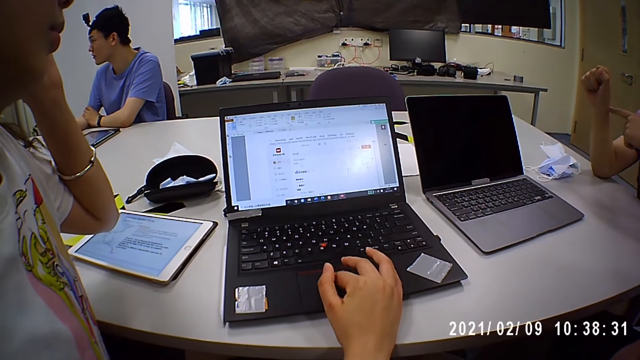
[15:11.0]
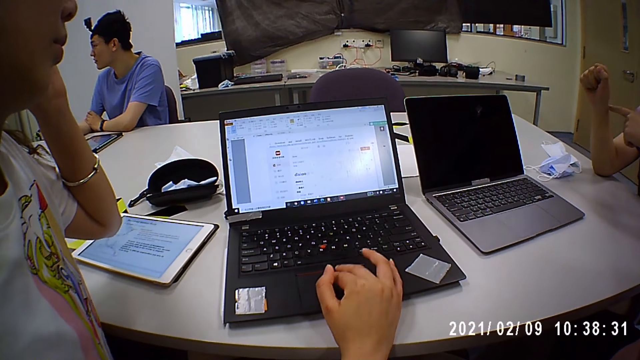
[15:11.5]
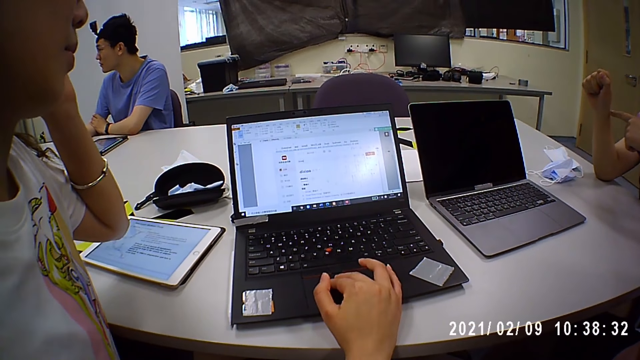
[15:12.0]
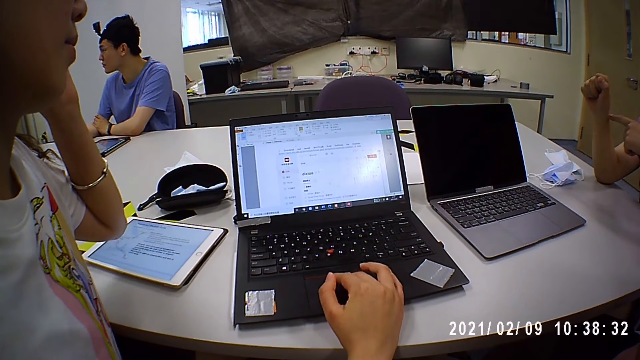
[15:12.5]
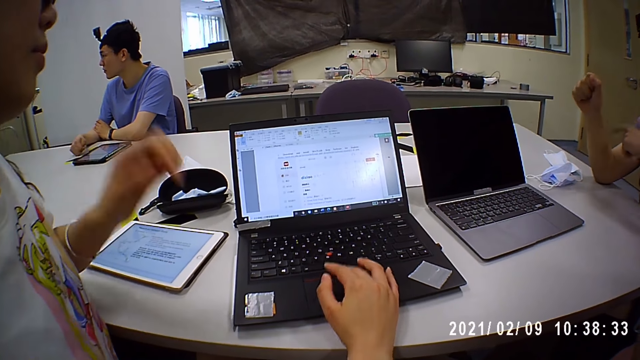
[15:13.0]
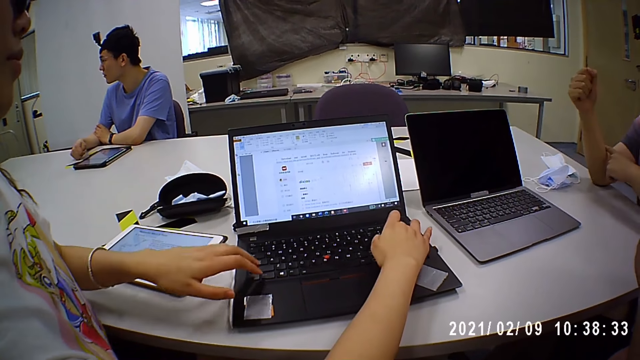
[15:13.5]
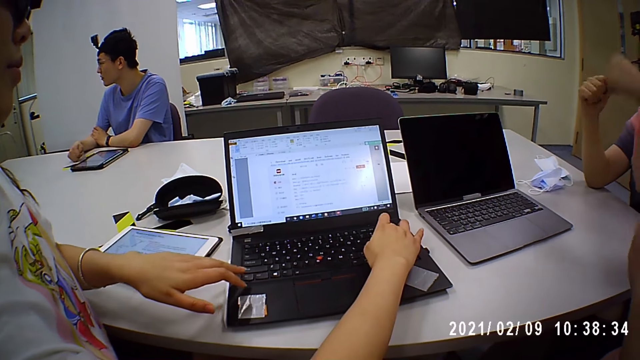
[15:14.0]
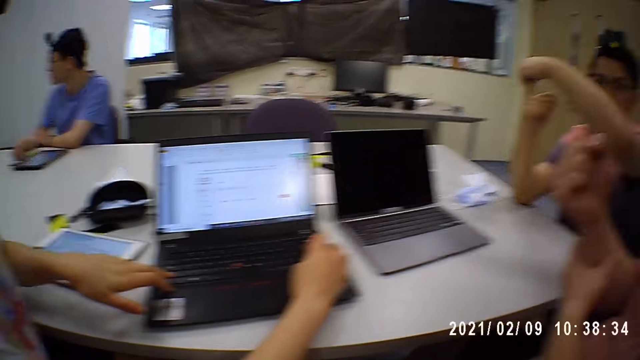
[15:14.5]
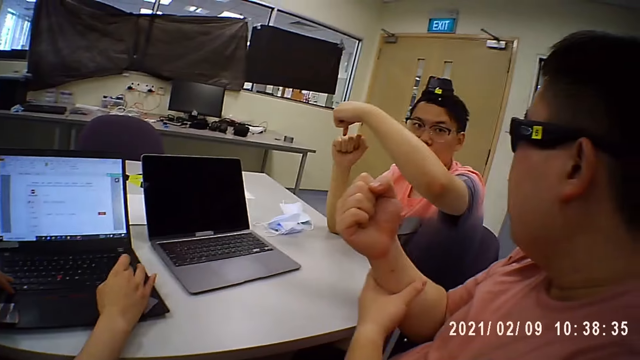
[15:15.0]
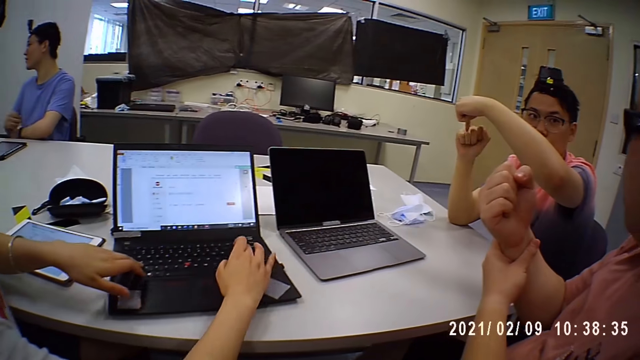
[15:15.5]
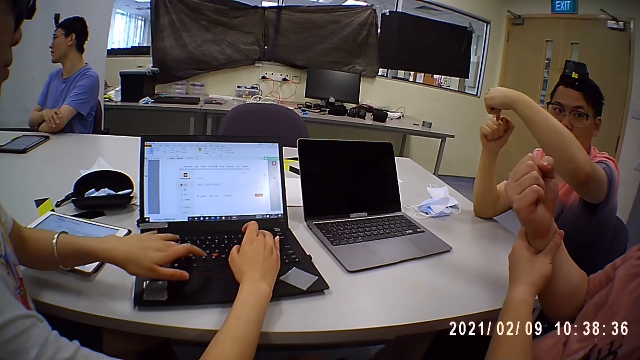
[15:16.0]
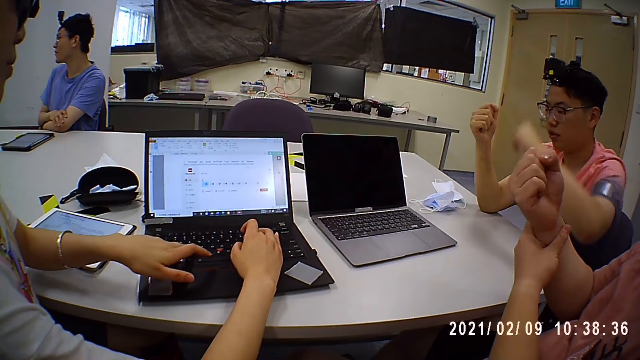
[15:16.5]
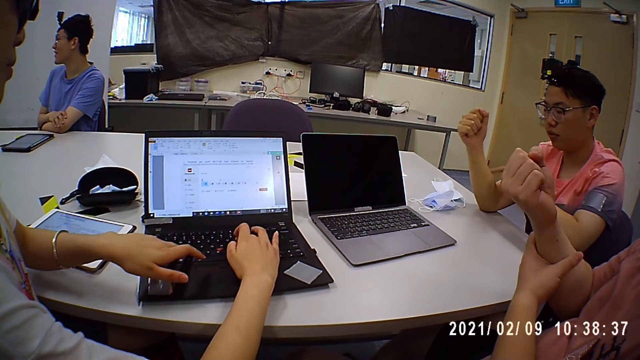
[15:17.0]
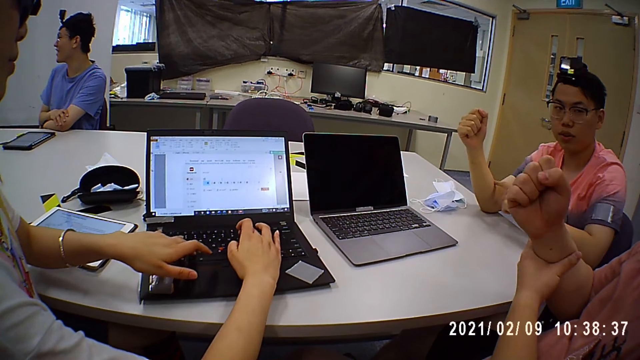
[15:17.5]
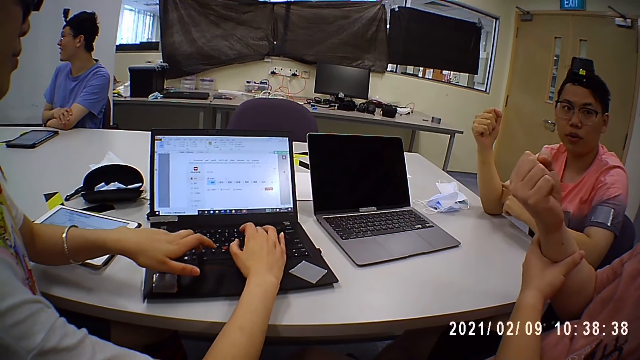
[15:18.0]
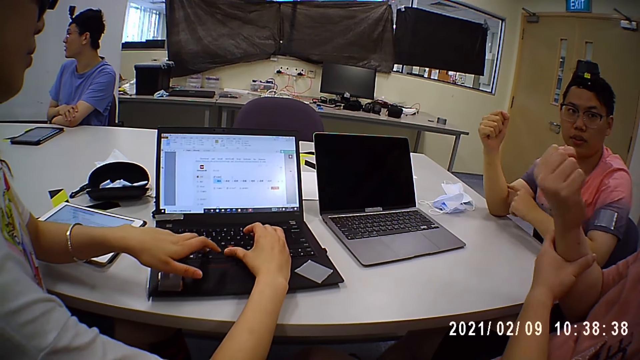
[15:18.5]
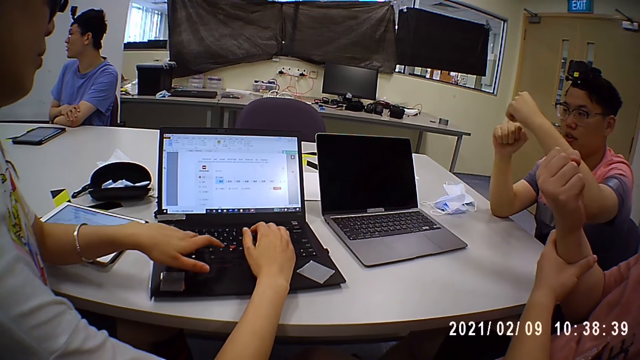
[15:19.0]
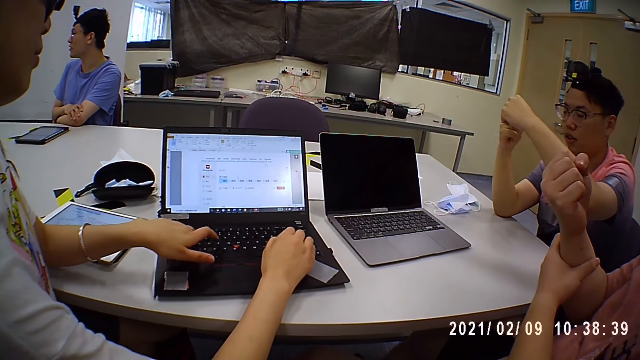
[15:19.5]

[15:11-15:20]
The woman operates the laptop with both hands.

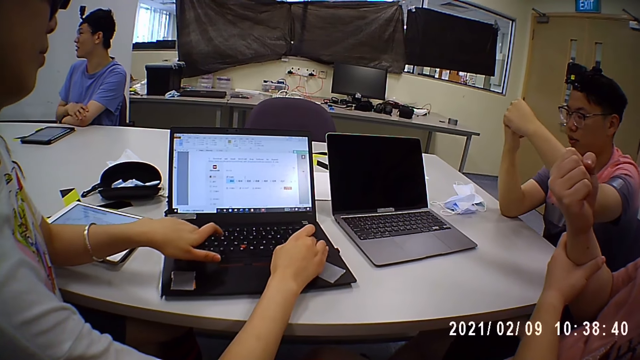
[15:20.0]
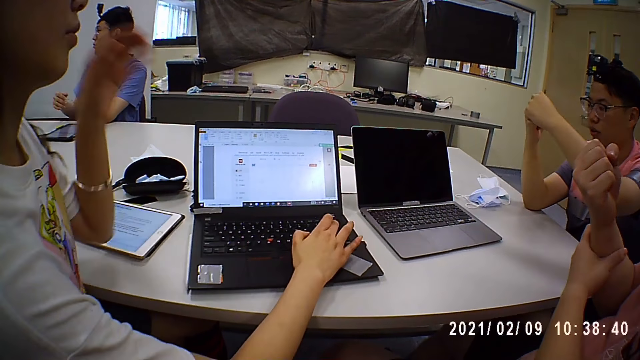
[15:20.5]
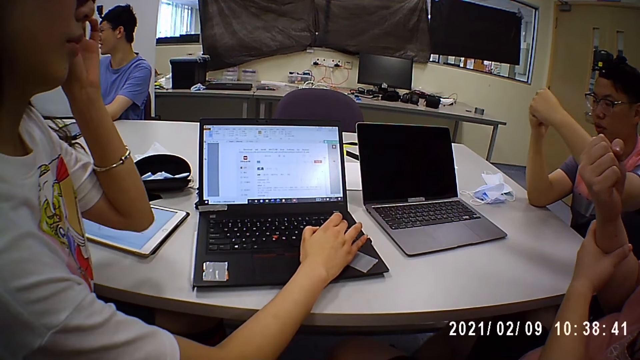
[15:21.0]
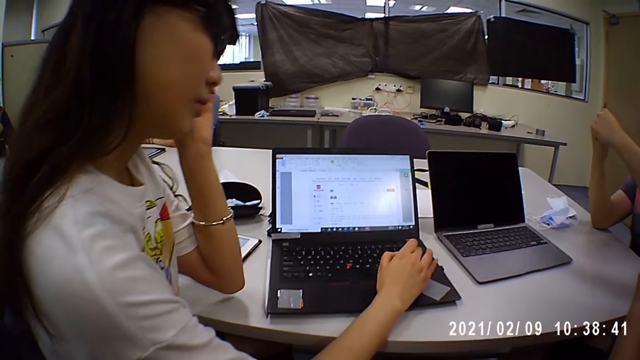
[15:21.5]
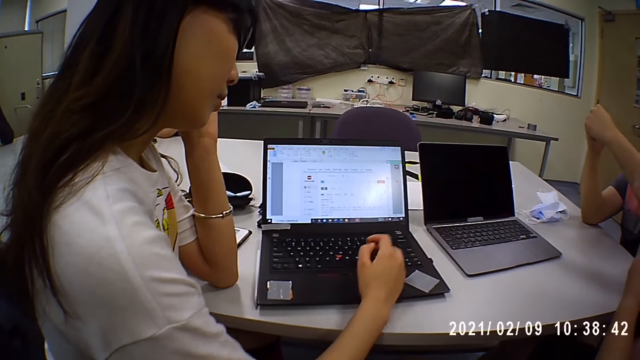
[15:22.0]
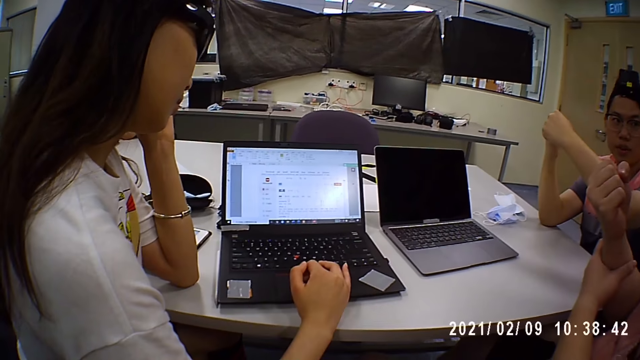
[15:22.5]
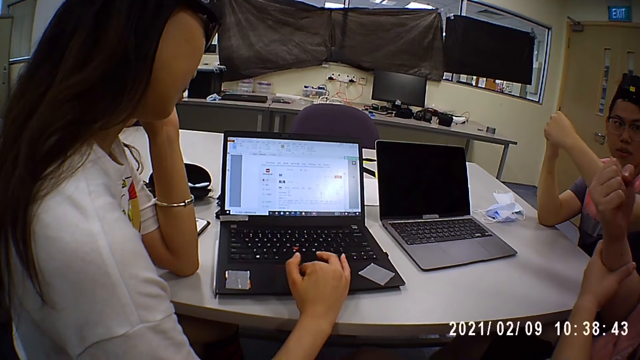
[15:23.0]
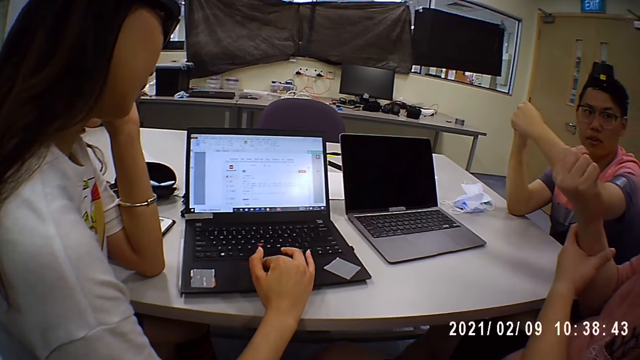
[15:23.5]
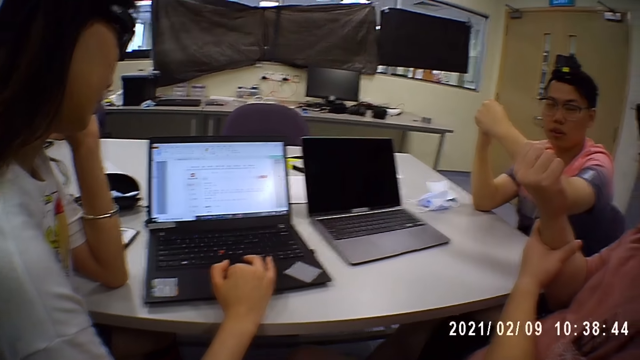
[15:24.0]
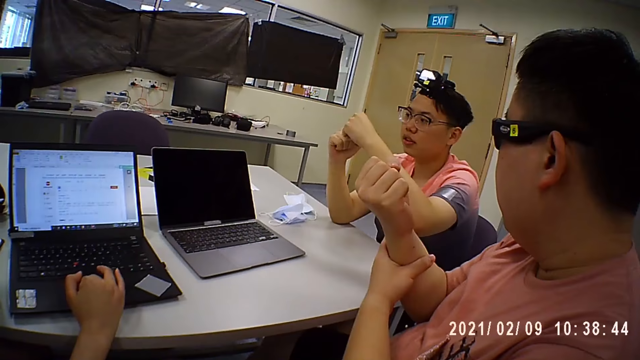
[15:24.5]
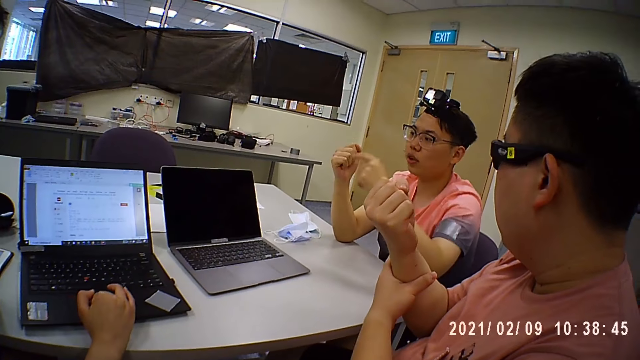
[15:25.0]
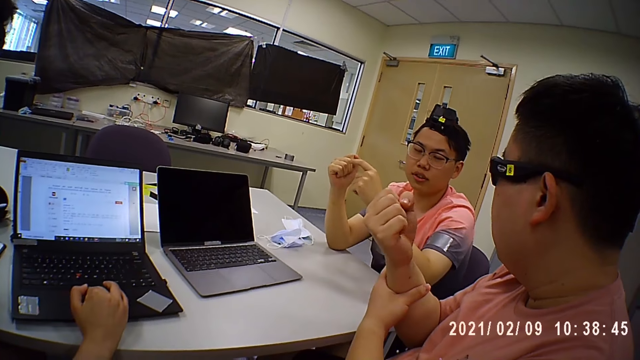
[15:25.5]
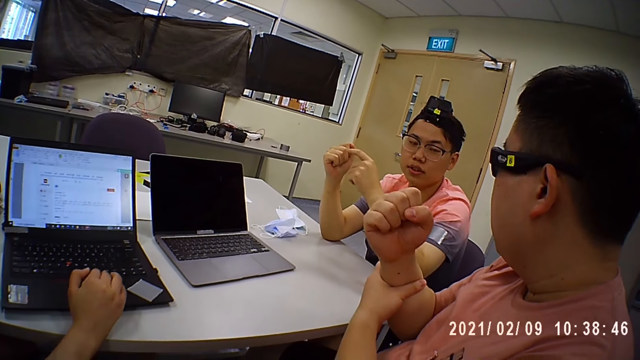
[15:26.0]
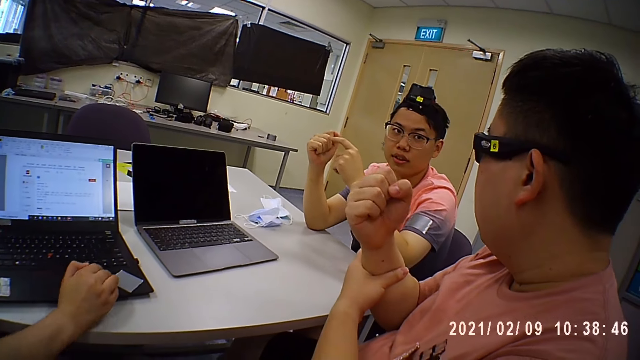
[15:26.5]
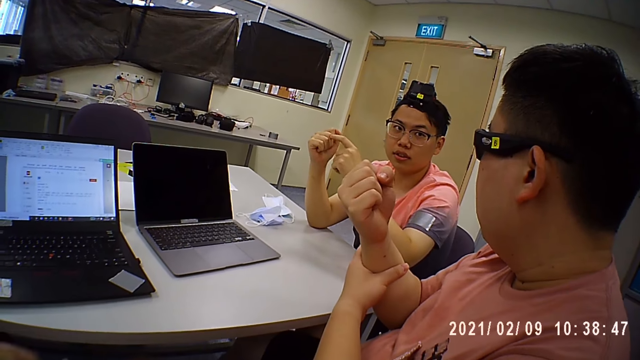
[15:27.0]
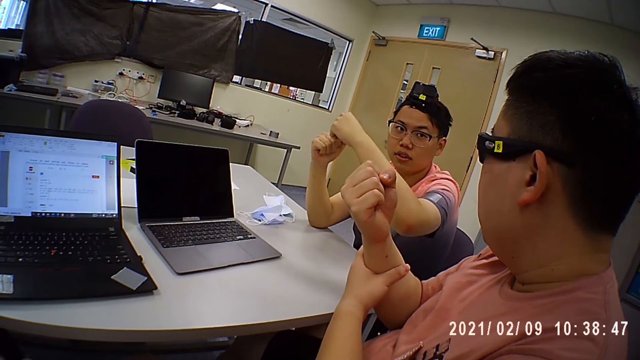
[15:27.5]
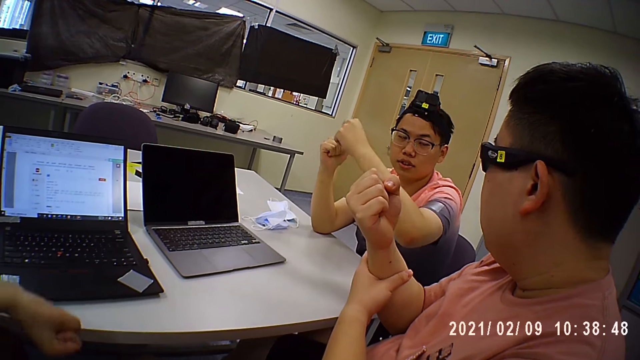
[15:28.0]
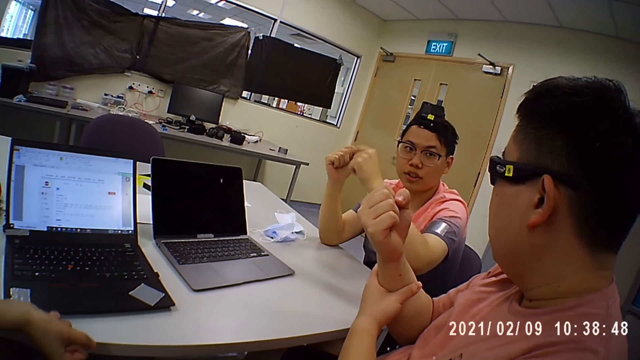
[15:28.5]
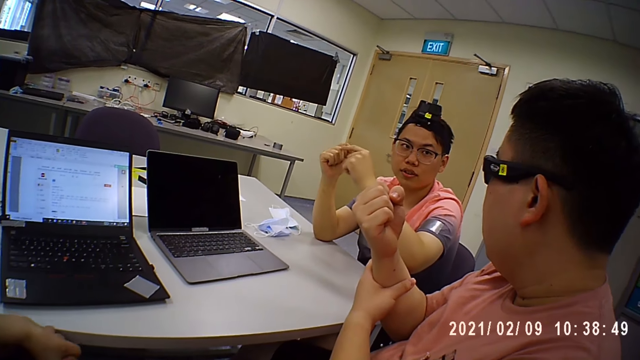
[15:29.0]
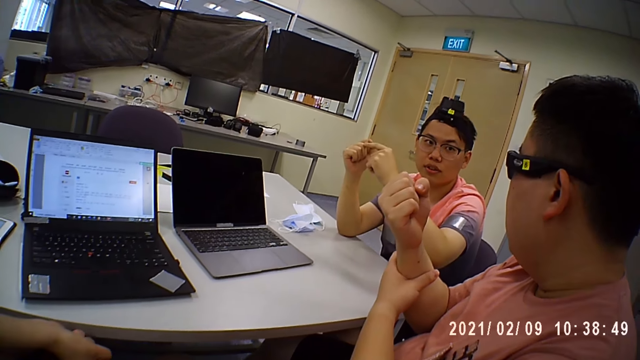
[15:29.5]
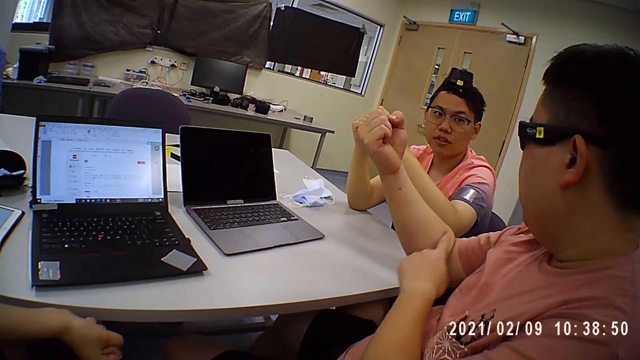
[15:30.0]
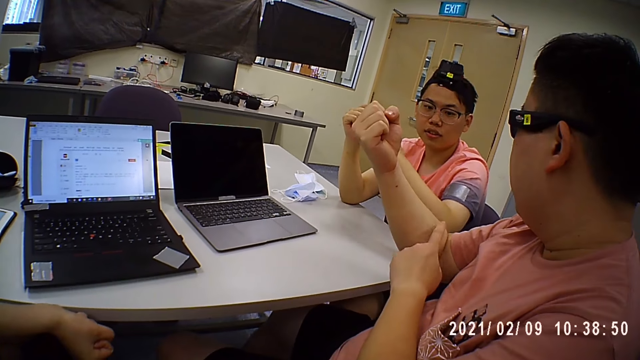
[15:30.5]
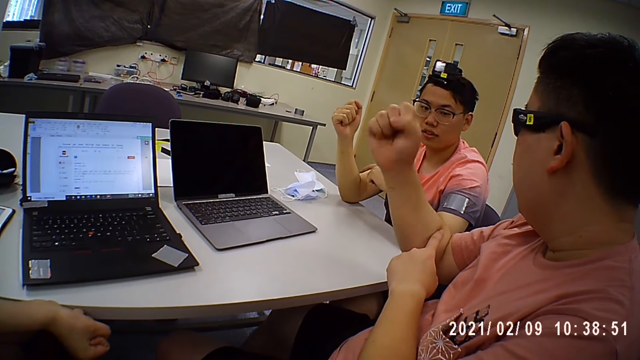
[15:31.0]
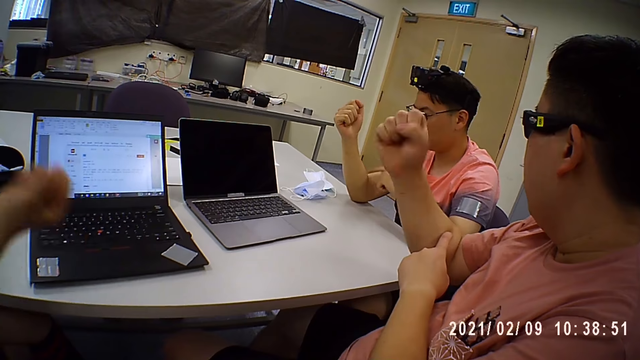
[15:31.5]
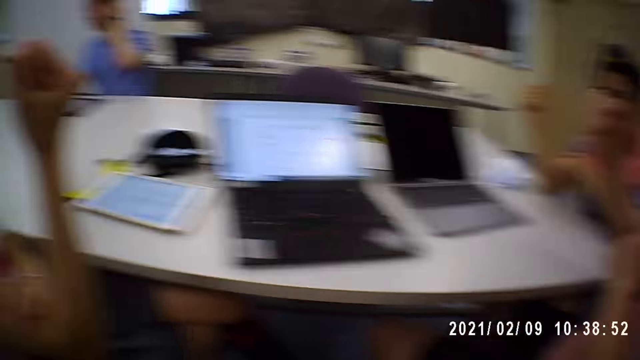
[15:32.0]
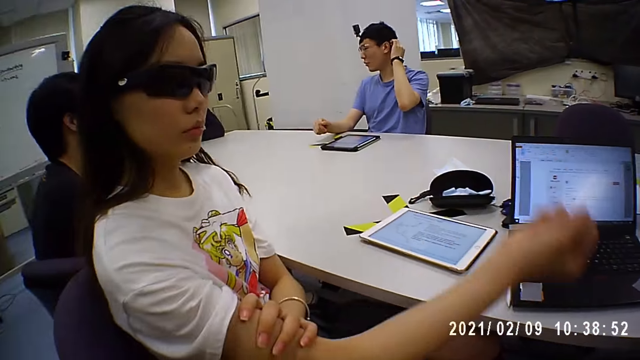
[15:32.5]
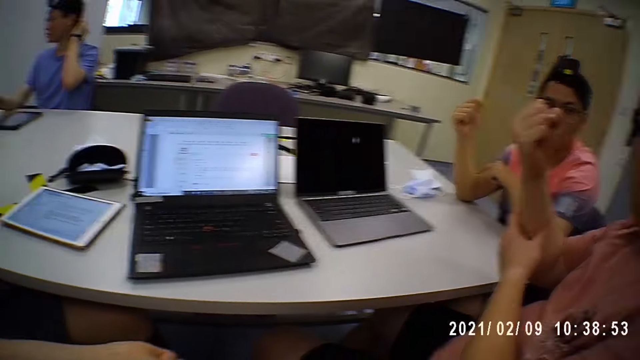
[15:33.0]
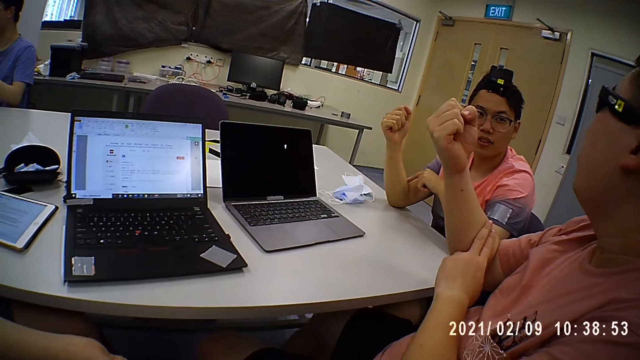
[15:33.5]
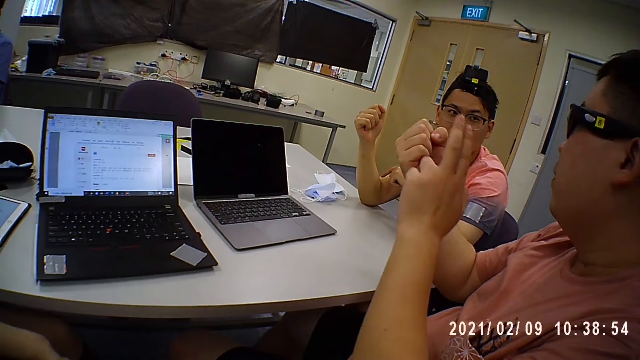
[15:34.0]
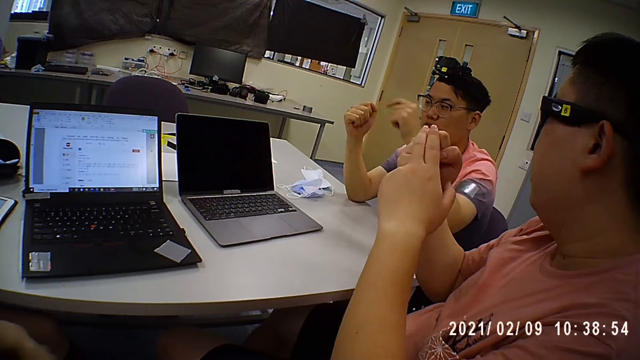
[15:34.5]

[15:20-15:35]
The woman touches her face with her left hand. She operates the laptop with her right hand and places her left hand on the table. The camera wearer looks at a person and another person. They look around. The woman stretches her right hand.
